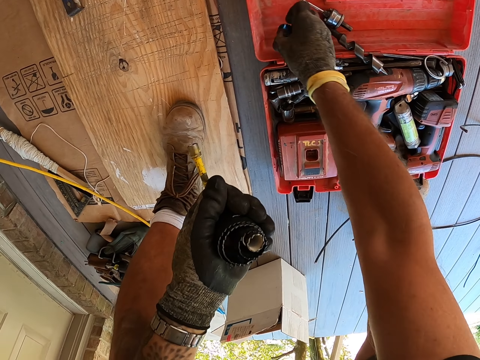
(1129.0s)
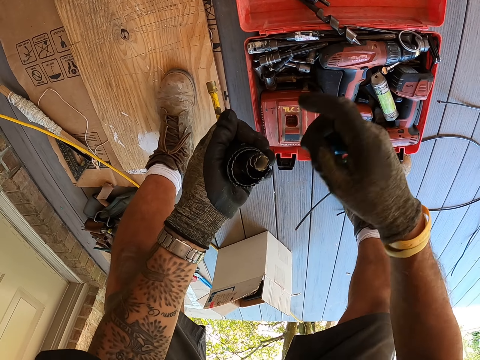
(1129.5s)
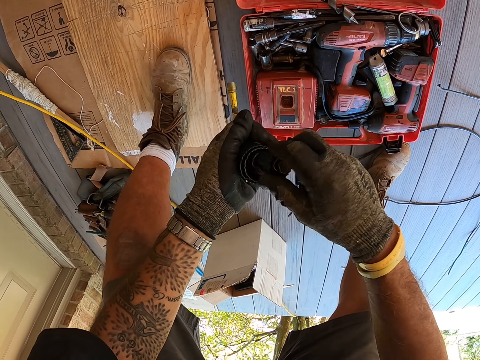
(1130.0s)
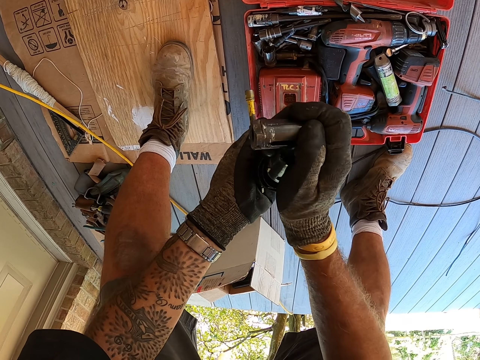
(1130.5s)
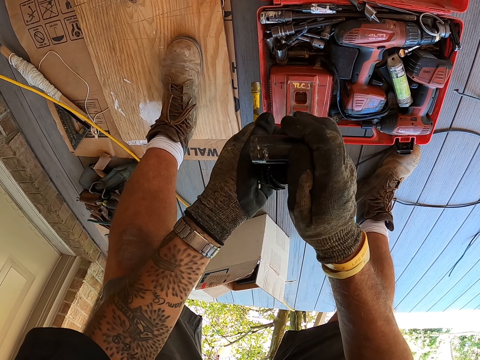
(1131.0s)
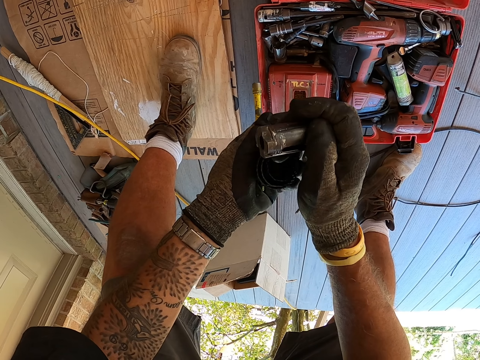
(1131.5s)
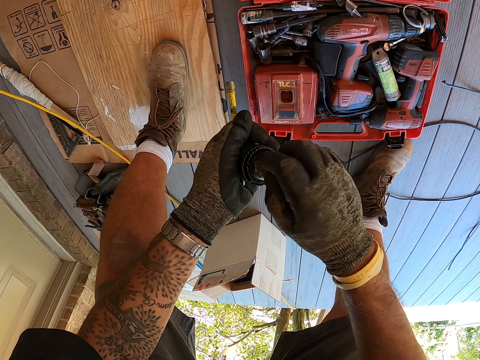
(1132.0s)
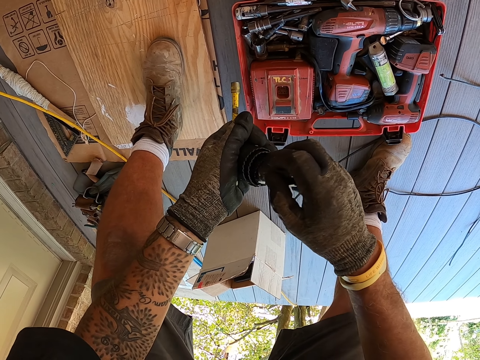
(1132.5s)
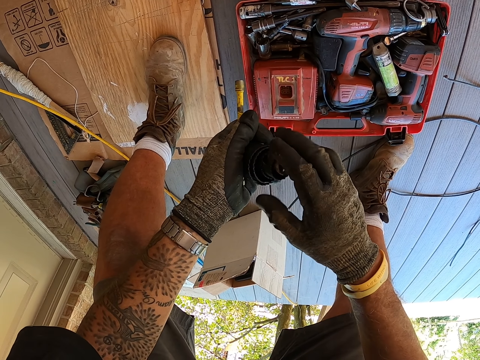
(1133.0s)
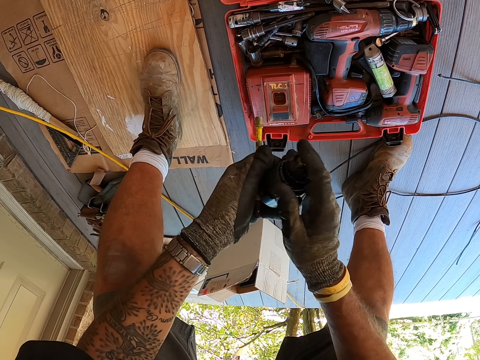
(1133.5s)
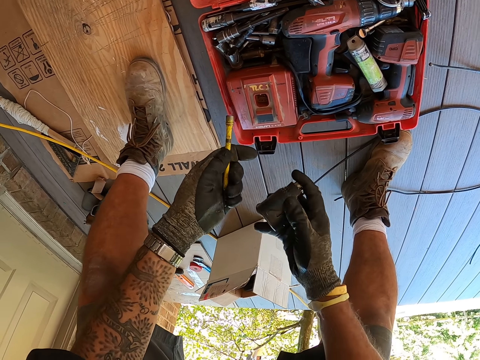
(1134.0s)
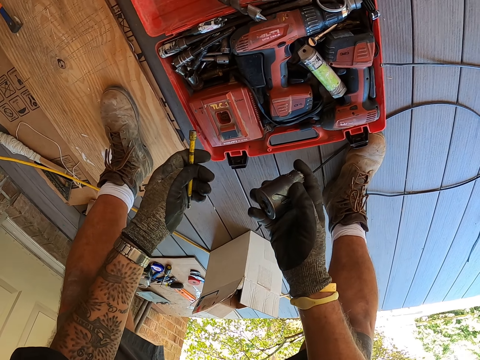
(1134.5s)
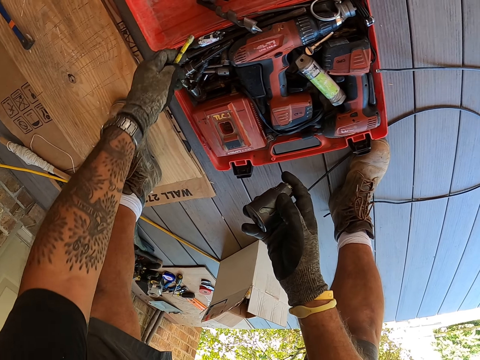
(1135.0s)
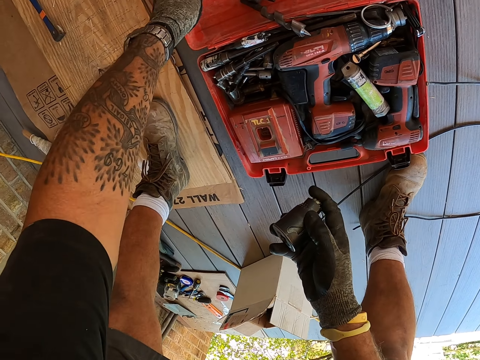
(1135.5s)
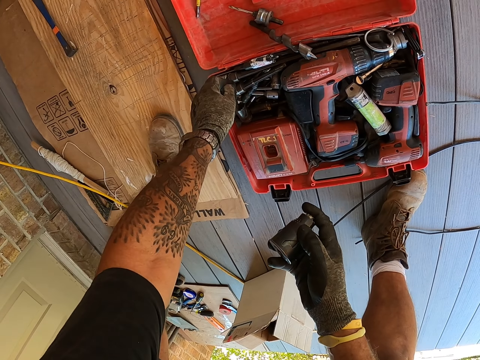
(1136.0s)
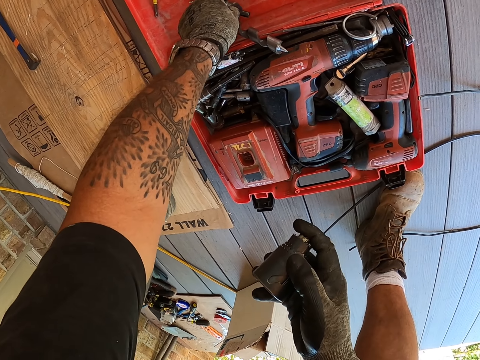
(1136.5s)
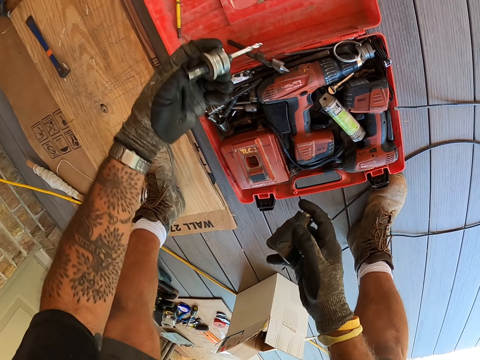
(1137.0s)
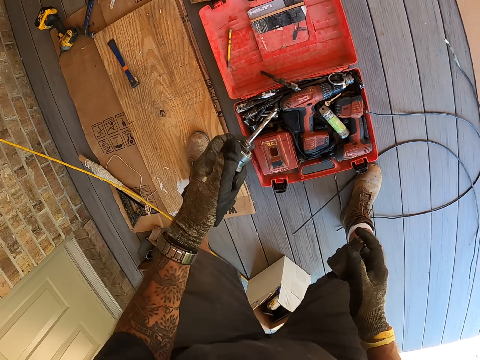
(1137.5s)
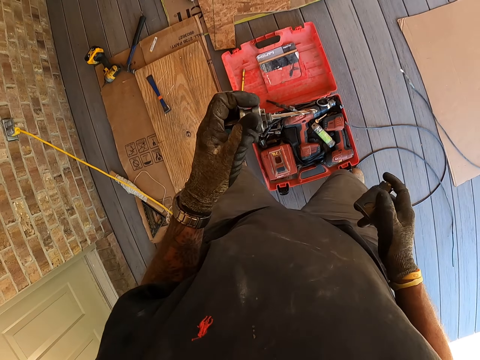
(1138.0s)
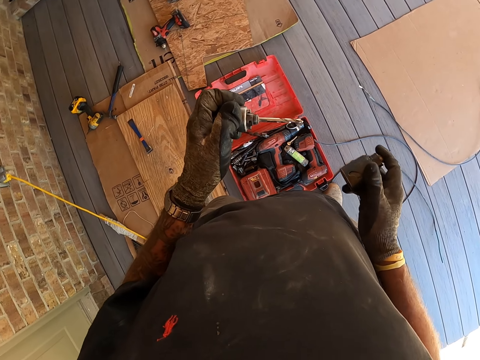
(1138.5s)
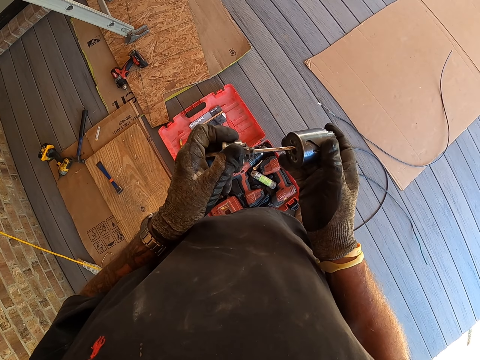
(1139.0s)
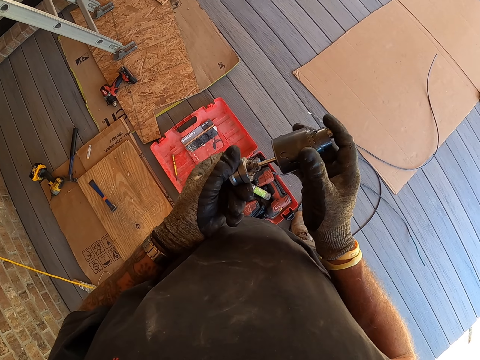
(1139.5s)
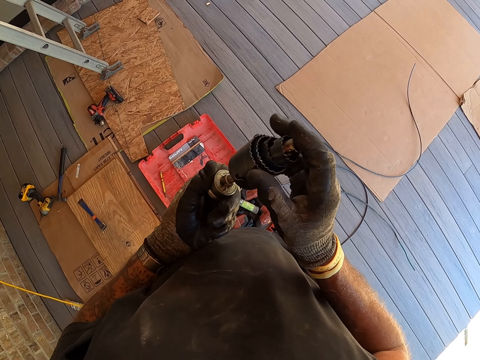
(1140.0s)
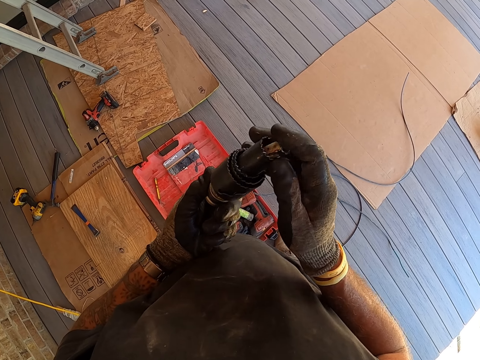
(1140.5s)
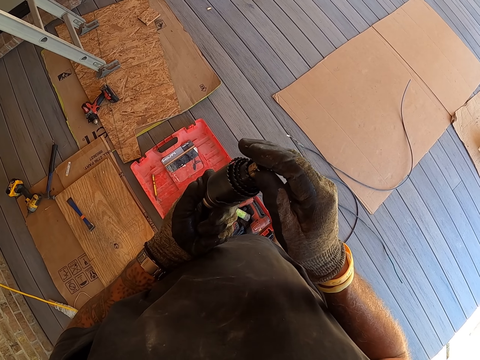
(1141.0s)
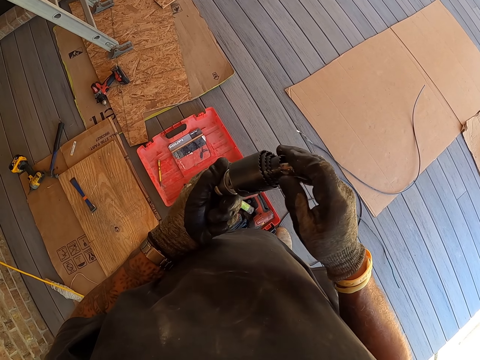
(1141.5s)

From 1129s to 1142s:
The camera wearer picks up something on the tool box. They pick up something. They put something together. They look around. They put a drill bit in the tool box. They pick up a tool from the tool box lid. They stand up. They put something together.

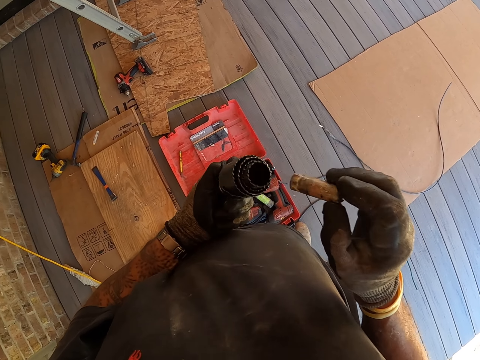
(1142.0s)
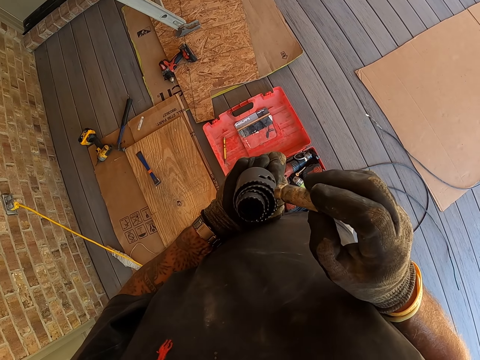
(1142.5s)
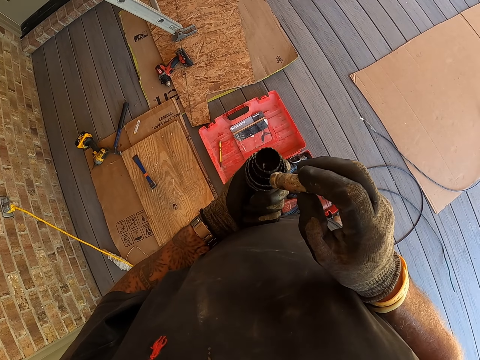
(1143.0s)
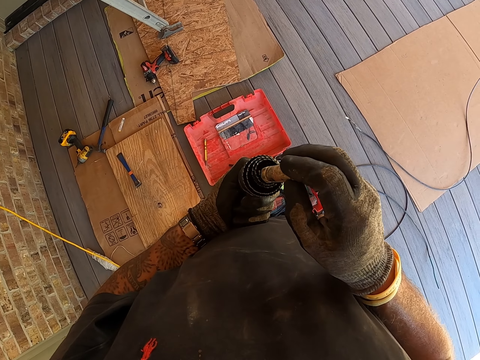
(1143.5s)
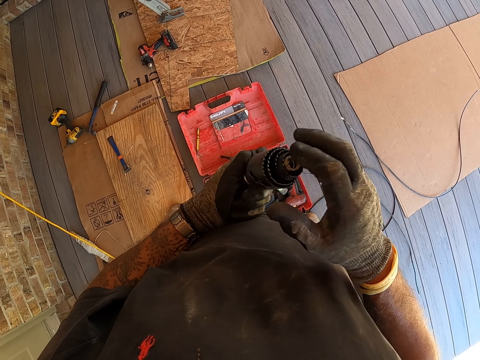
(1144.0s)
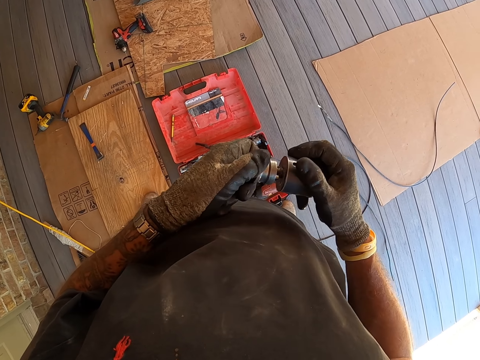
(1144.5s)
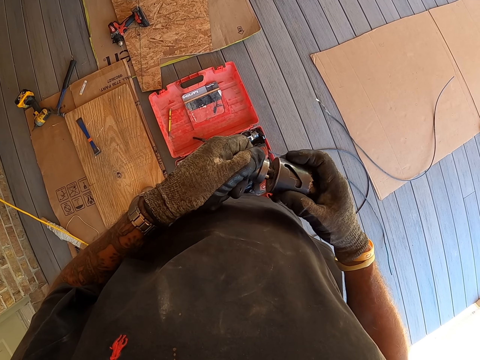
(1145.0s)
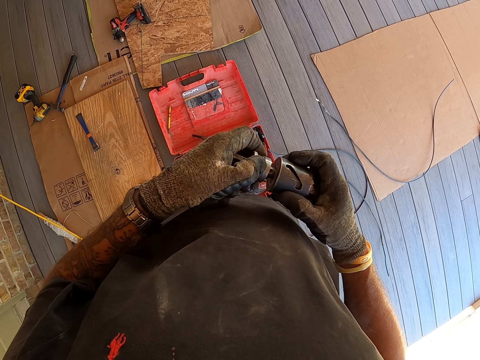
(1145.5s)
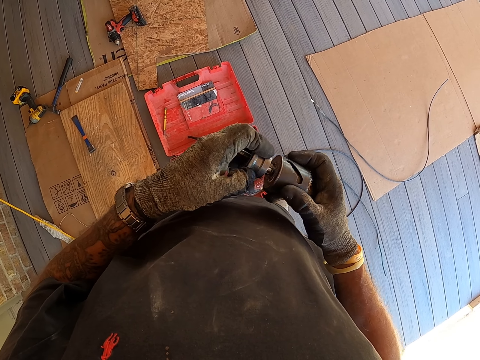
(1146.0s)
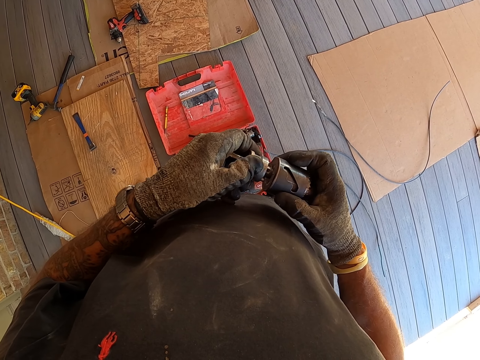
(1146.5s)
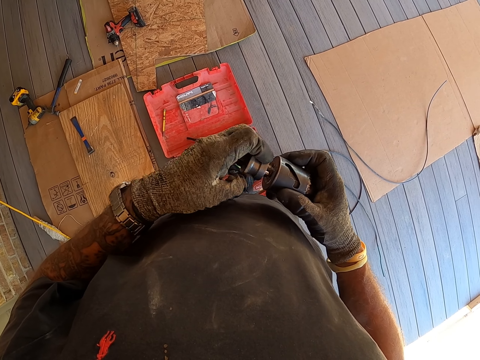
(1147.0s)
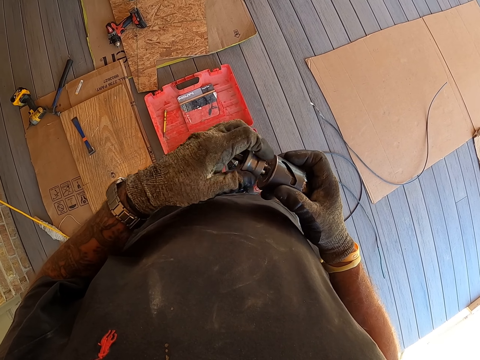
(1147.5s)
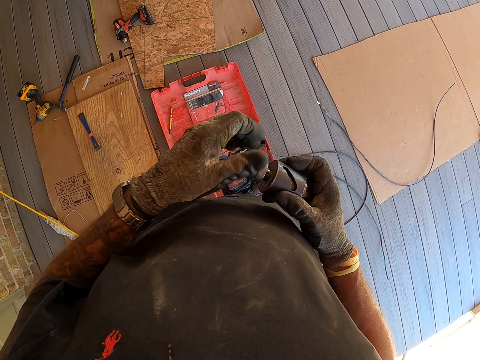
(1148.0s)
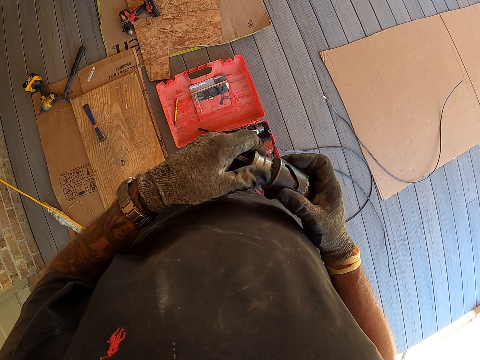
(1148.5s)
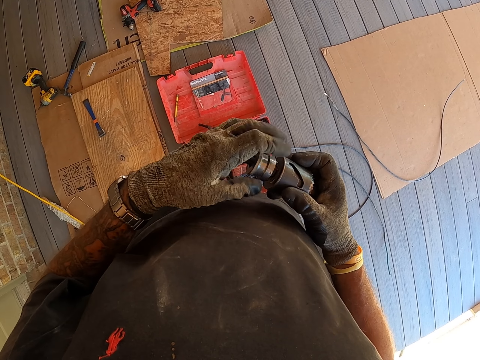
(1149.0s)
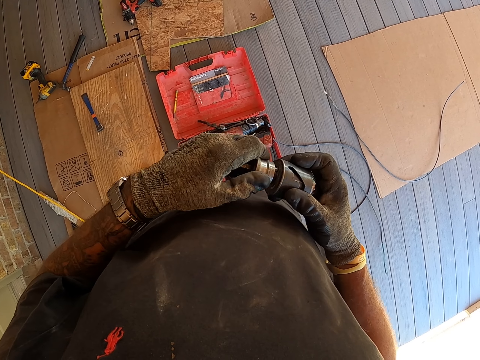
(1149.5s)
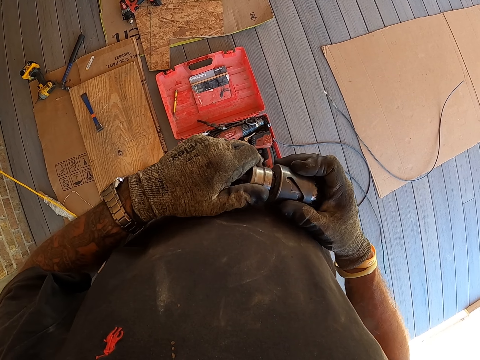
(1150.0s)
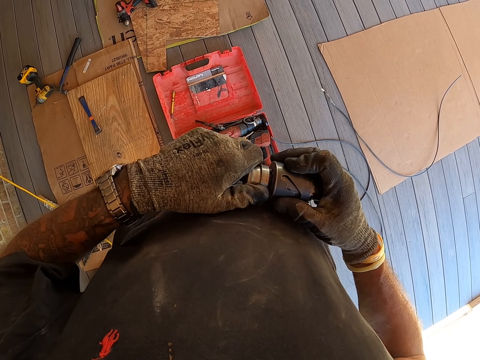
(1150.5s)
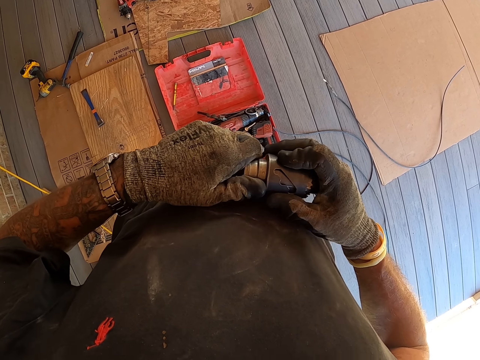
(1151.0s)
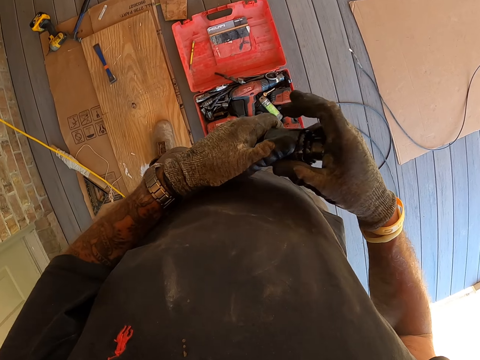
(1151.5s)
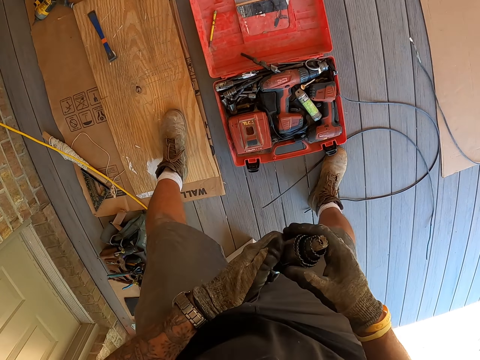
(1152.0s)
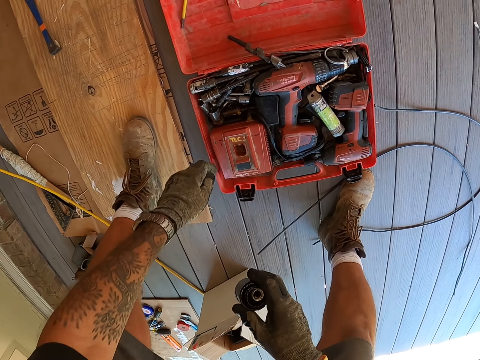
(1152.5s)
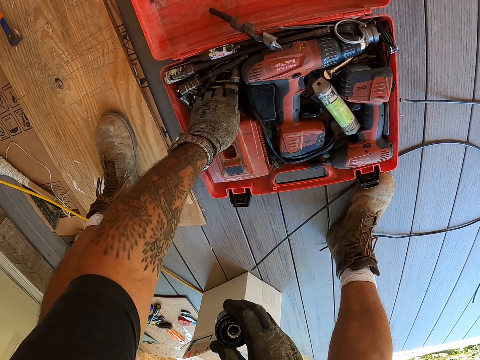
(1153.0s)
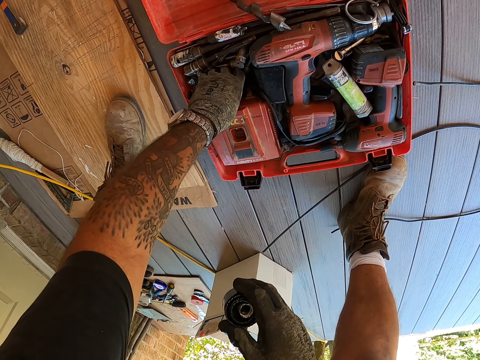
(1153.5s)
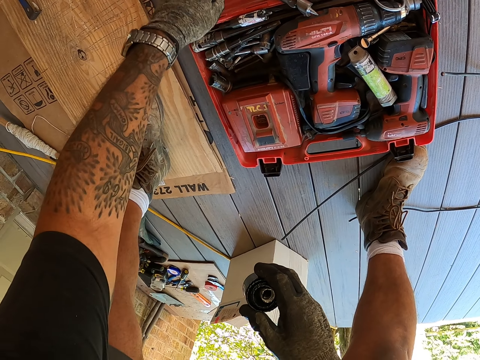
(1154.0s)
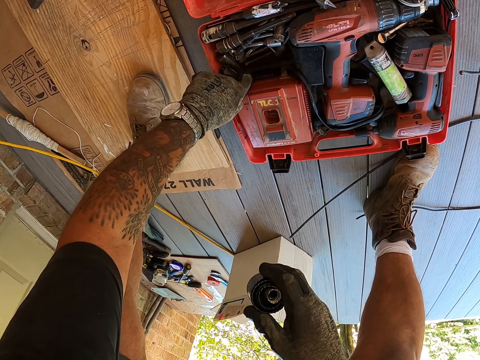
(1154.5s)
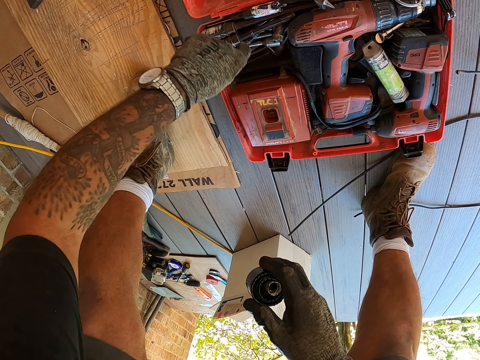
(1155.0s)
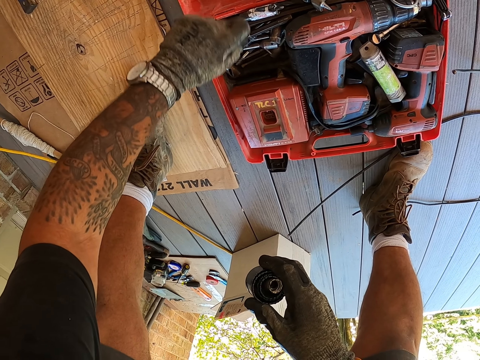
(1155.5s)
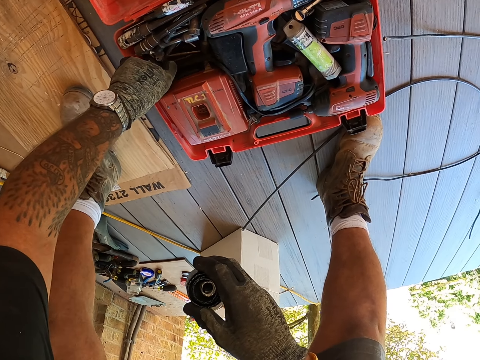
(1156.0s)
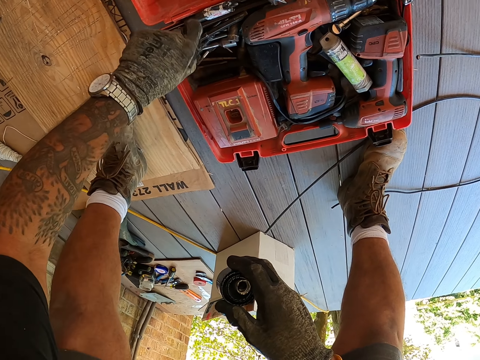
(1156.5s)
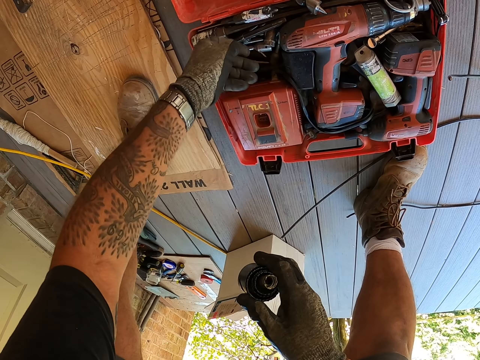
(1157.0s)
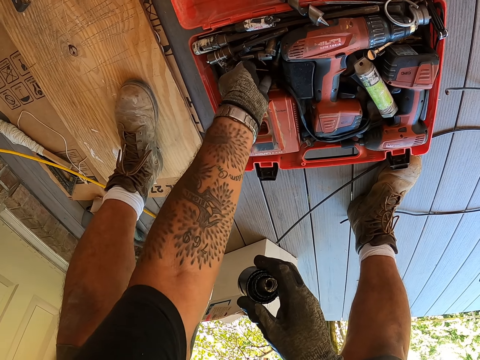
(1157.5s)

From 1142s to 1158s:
The camera wearer looks at something. They put something together. They turn something. They bend downwards. They pick up something in the tool box. They put something in the tool box lid. They pick up something in the tool box. They put something in the tool box lid. They pick up something in the tool box. They put something in the tool box lid.
